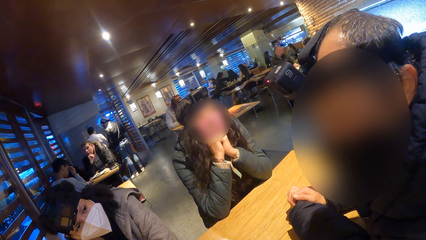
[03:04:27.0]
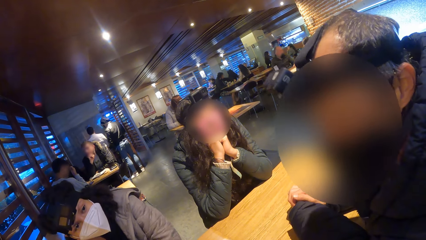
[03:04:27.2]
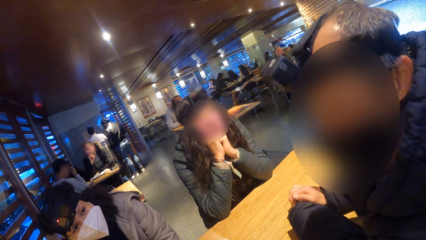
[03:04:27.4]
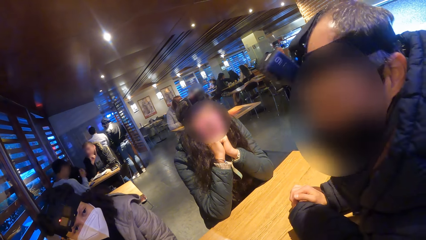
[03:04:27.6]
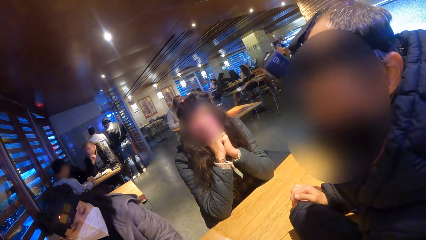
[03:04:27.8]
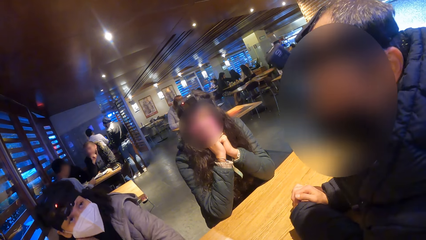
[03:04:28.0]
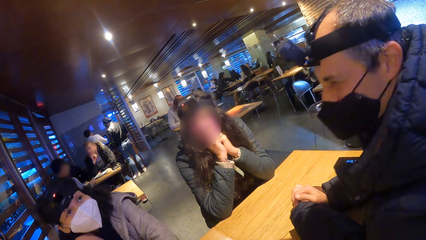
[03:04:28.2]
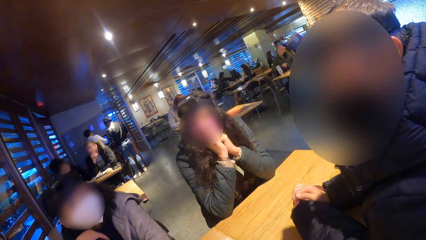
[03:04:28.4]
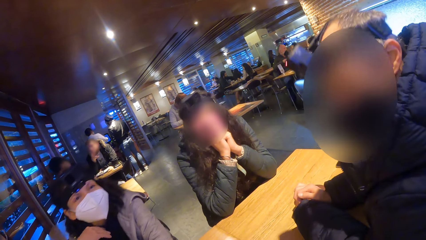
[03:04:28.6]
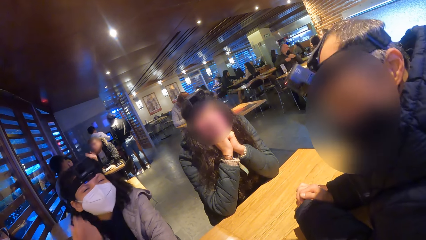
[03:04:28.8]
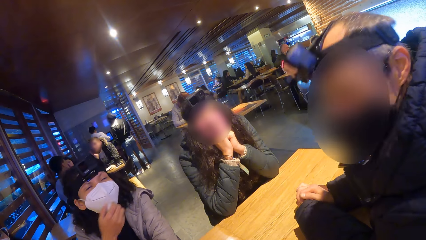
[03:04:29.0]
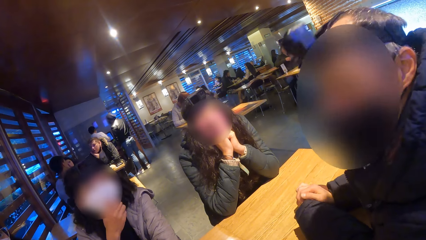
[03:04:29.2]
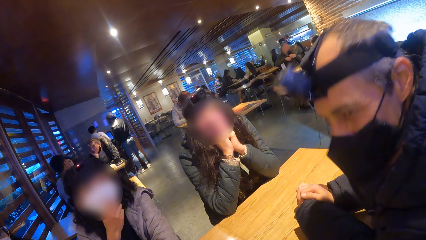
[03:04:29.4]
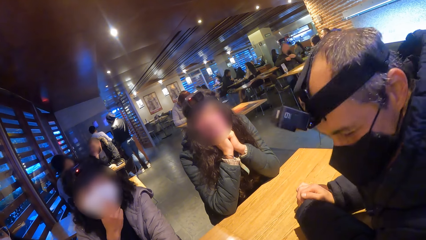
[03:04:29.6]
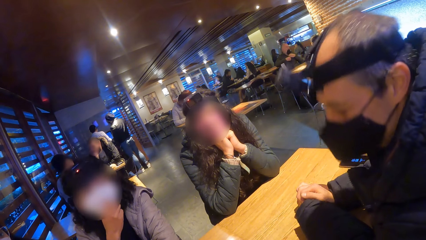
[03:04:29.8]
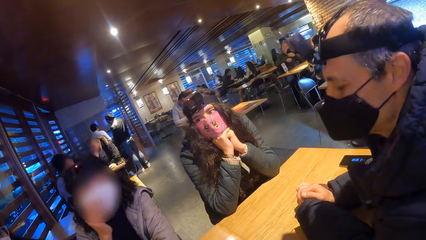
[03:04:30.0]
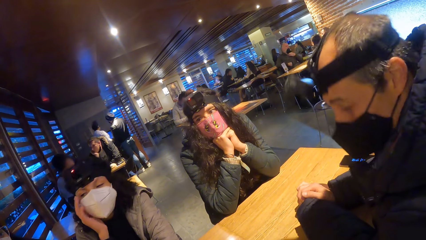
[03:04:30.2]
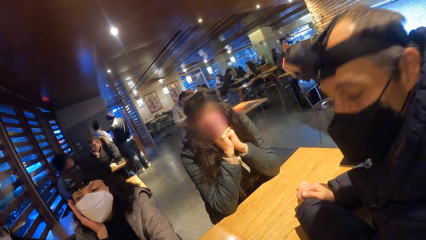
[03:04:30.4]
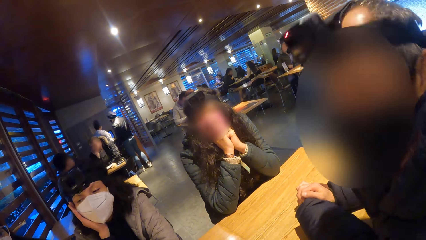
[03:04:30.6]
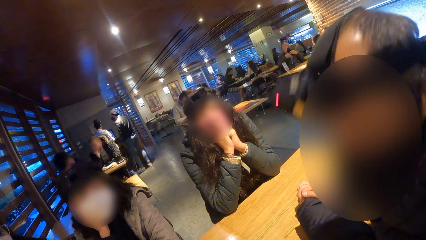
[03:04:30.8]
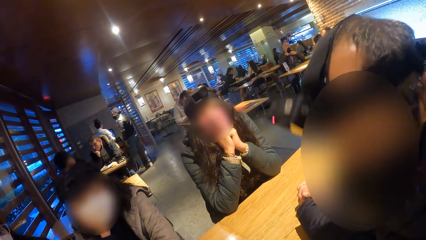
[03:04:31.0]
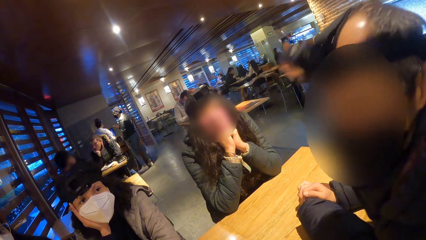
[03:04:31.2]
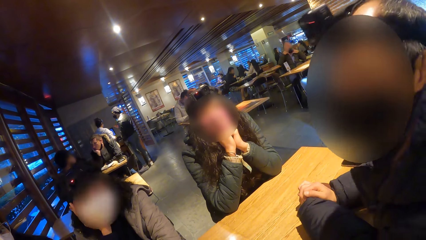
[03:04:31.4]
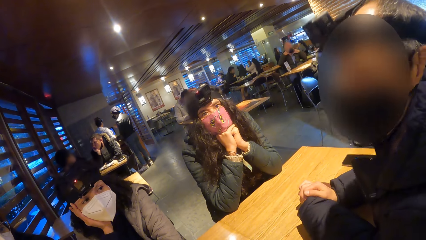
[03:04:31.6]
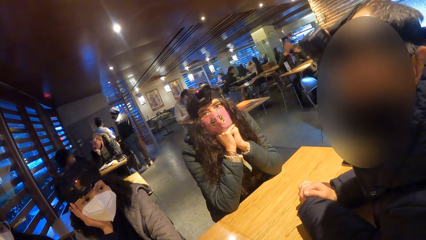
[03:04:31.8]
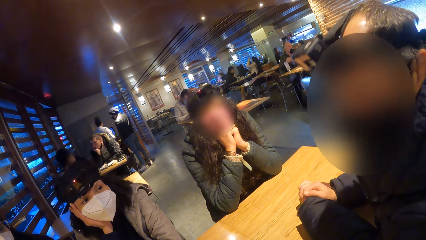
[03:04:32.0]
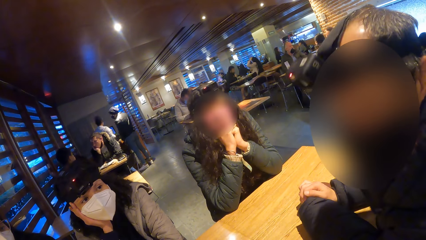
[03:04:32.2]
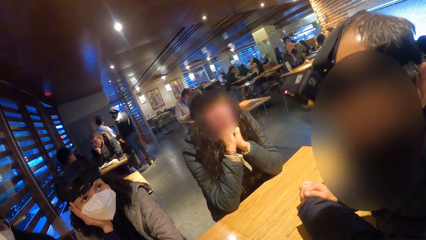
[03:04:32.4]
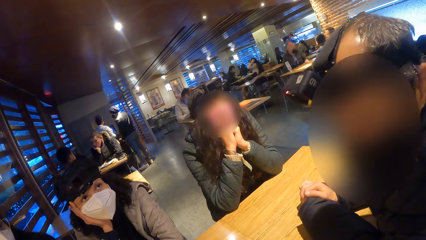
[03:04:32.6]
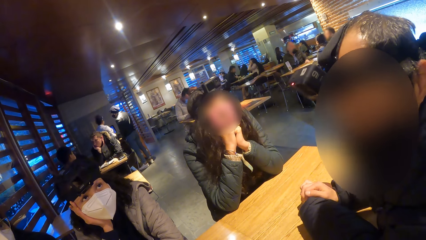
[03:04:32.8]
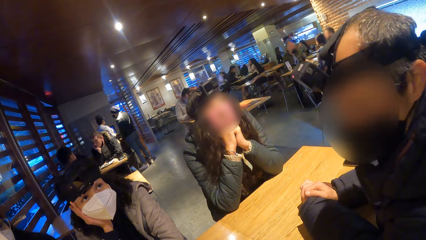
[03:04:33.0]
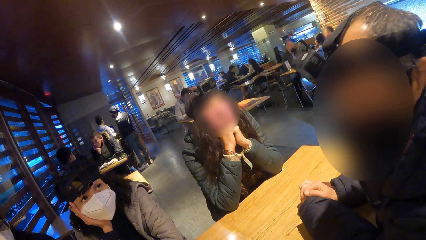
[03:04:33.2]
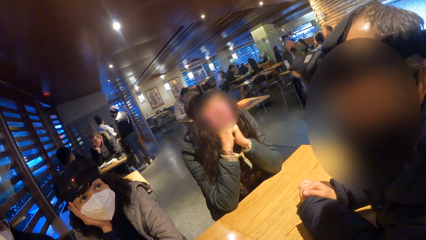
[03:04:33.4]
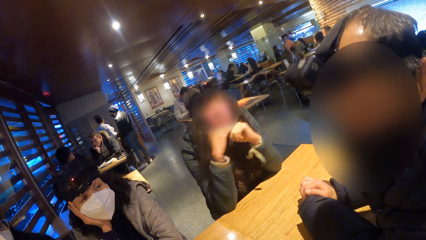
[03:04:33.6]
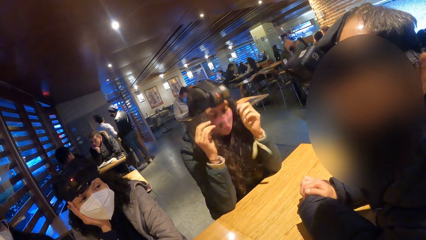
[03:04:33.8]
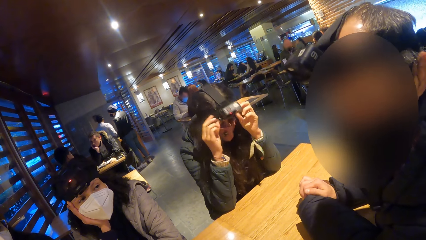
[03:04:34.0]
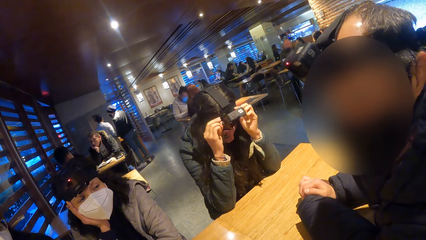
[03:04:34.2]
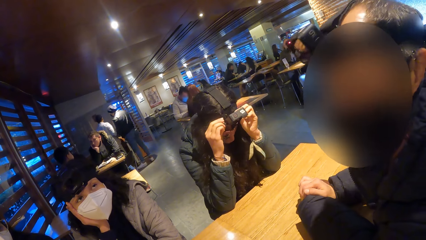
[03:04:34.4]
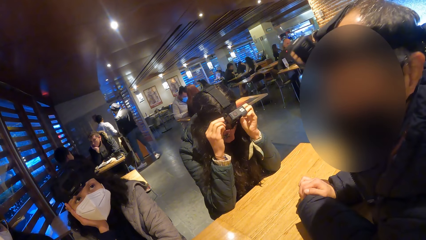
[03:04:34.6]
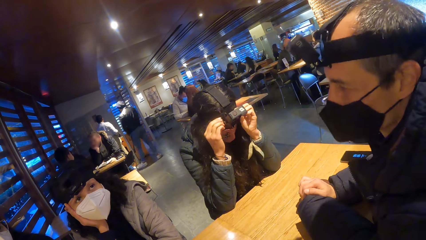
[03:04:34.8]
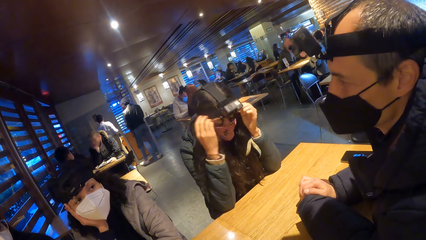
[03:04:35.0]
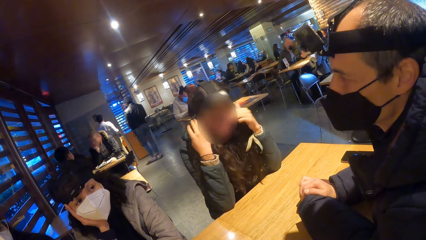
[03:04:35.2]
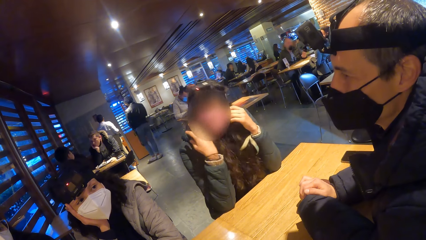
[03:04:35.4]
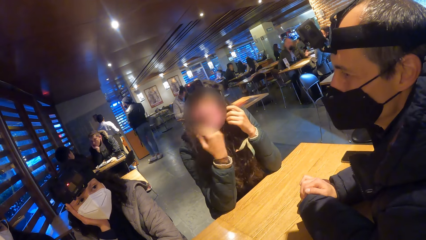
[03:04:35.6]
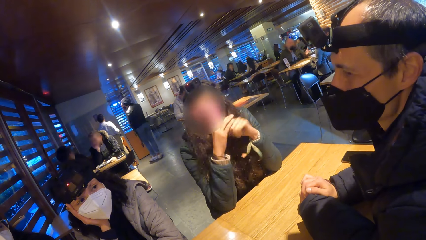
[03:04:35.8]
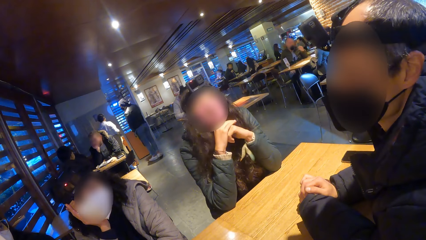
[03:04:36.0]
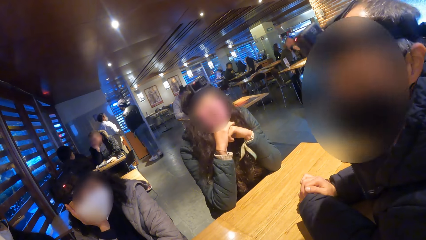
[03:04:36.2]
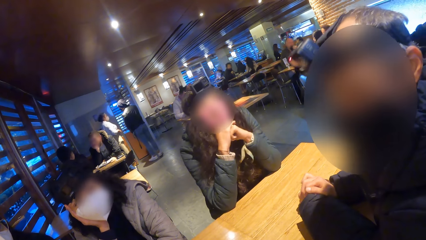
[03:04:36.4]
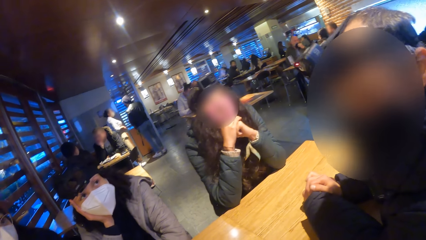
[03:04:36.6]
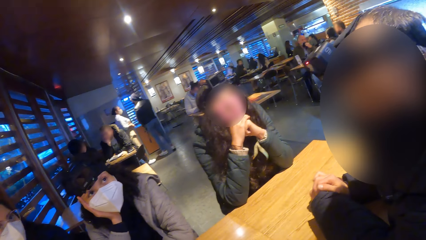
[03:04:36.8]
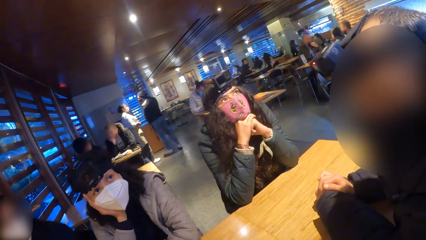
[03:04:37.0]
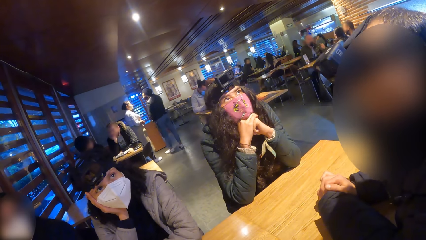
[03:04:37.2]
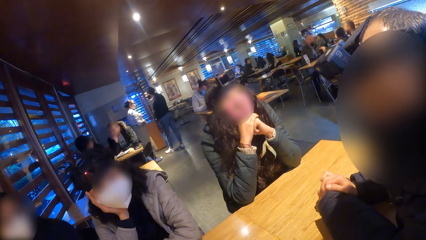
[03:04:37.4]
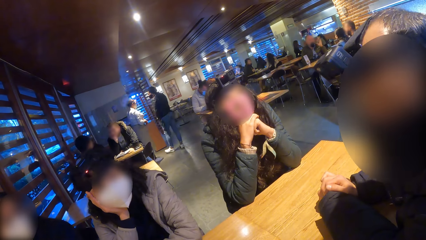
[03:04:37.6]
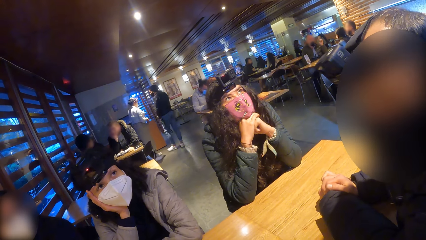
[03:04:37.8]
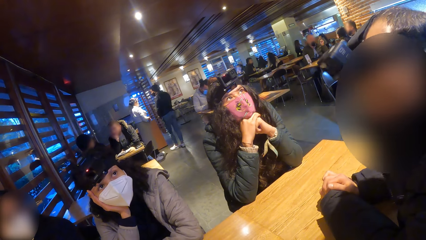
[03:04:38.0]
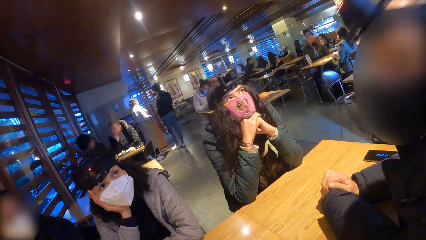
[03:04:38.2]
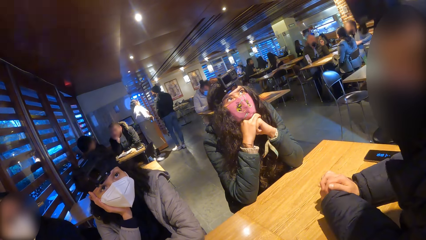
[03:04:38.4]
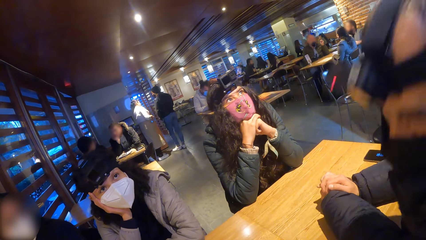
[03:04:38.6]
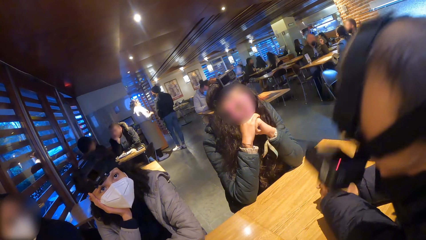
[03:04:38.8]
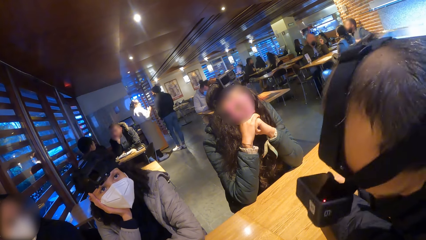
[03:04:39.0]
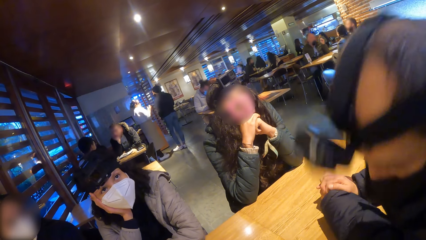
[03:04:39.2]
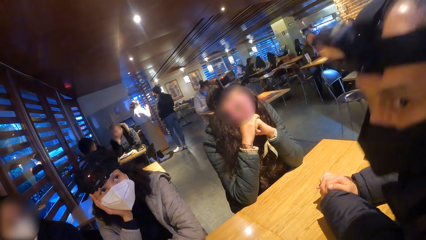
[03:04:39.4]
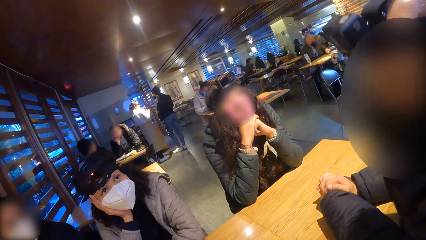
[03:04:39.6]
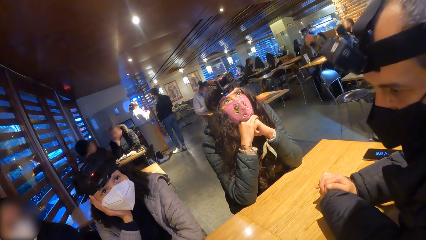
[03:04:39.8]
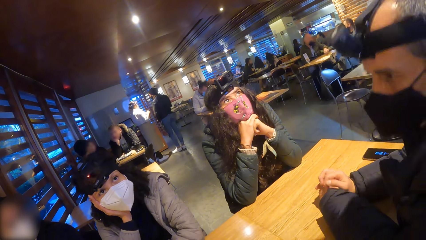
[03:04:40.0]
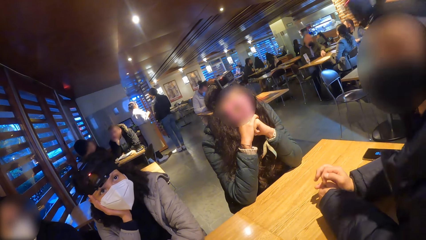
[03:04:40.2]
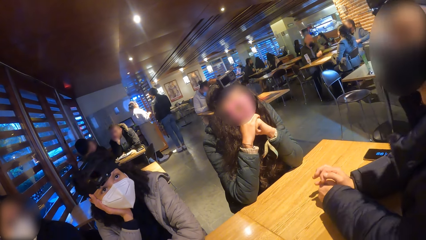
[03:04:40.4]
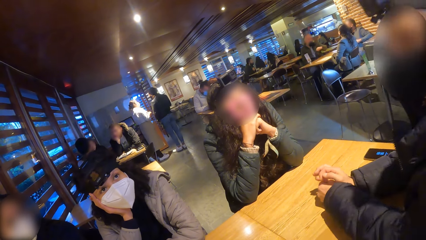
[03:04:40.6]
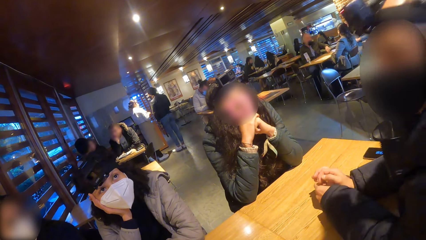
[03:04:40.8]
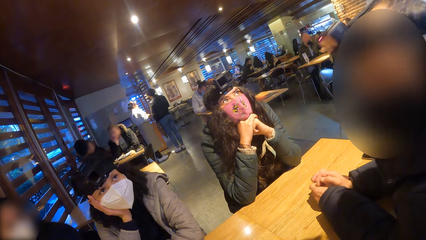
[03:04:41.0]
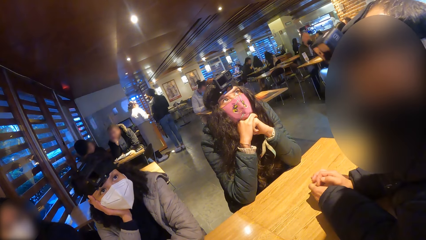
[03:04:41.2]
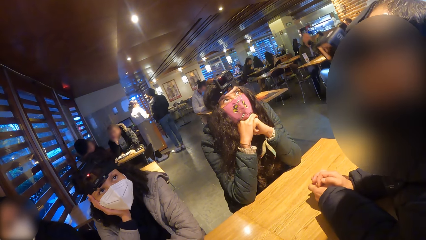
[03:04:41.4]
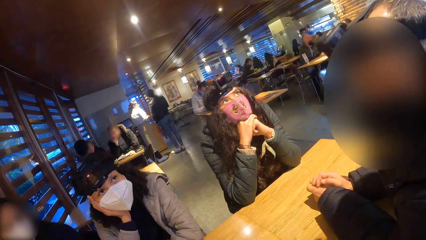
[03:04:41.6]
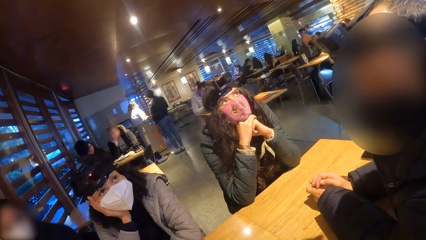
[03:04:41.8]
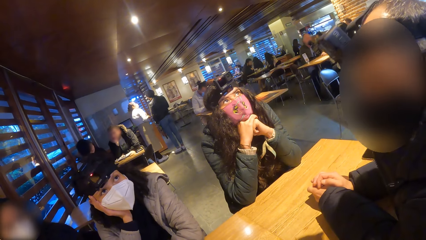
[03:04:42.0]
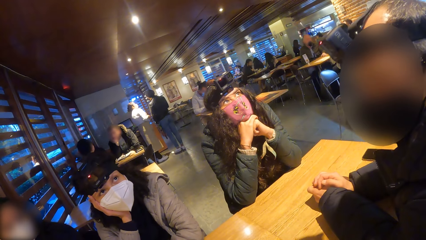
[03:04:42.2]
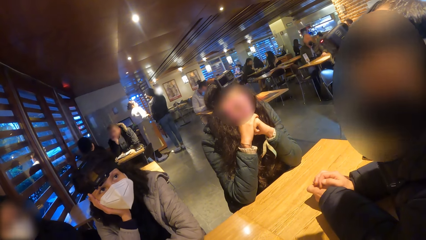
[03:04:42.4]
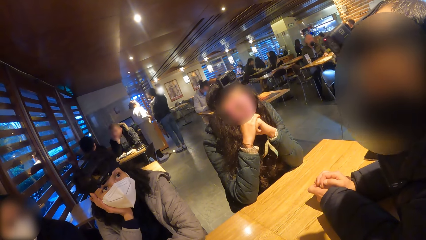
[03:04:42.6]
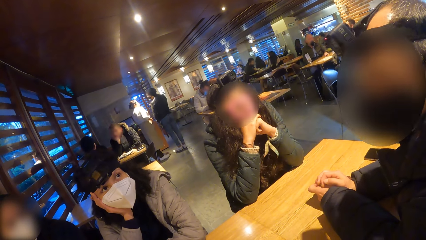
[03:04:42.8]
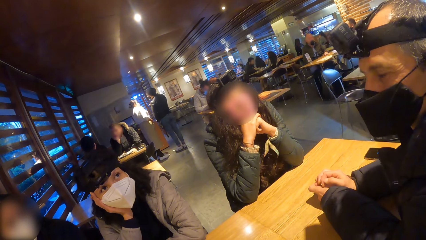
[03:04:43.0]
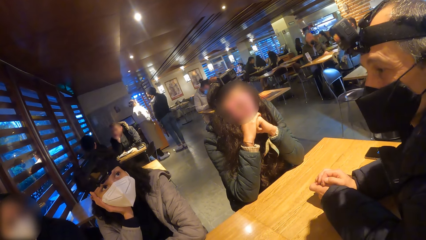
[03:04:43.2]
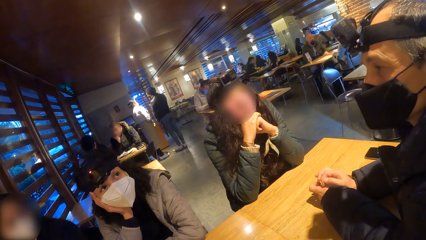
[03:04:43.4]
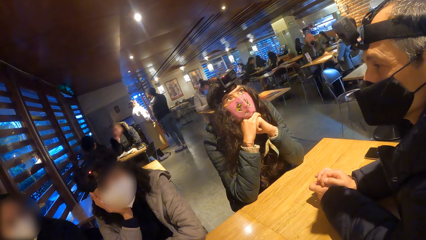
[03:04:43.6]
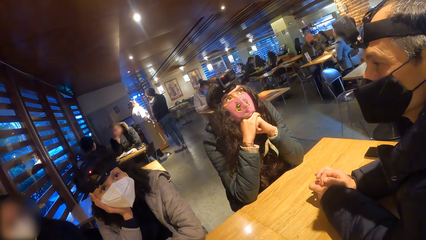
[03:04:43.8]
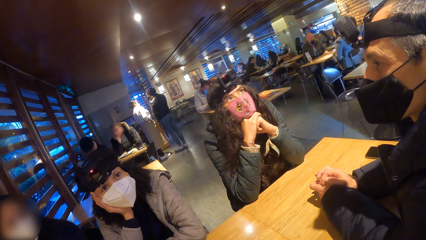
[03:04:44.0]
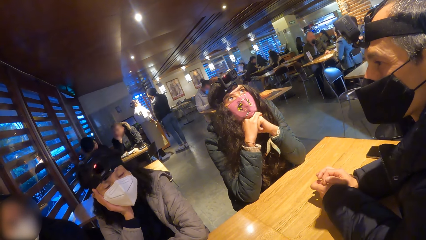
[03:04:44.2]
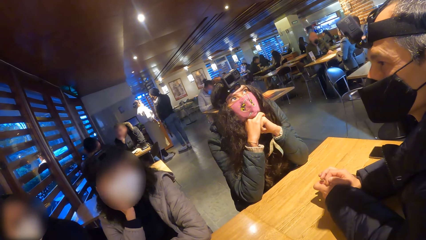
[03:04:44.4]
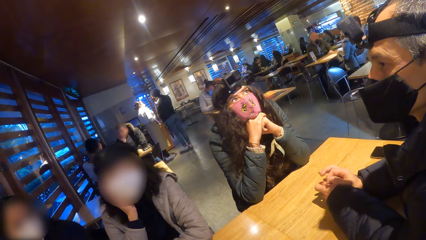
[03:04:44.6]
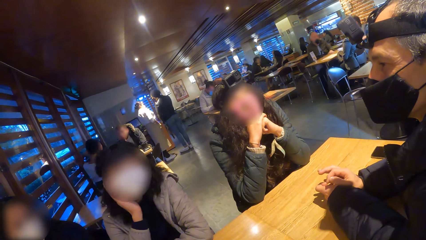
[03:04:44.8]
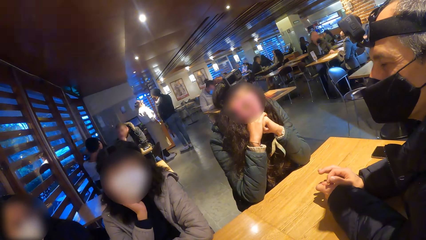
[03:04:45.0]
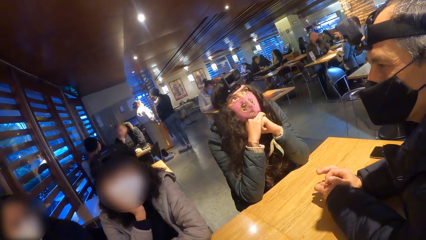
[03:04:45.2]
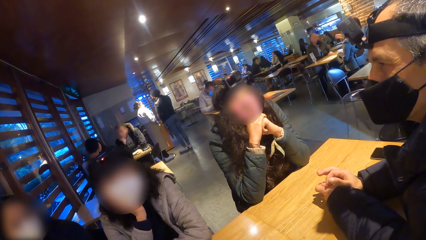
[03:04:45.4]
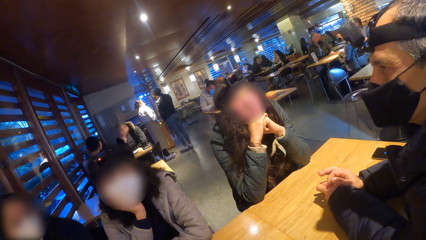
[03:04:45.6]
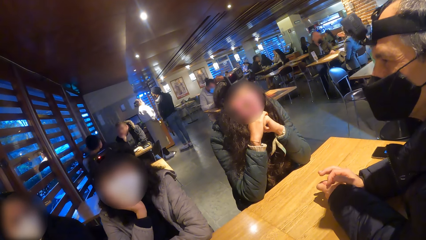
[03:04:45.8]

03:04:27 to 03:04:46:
A woman touches her nose mask with her right hand. A man nods his head. Another woman adjusts her camera with both hands. She packs her hair with both hands.
